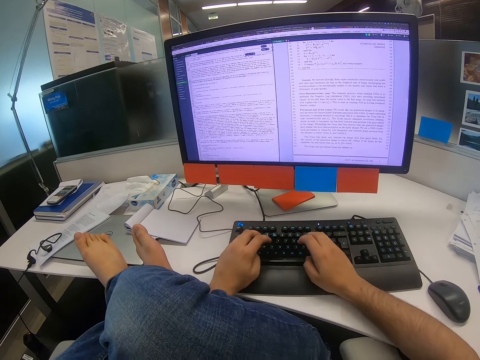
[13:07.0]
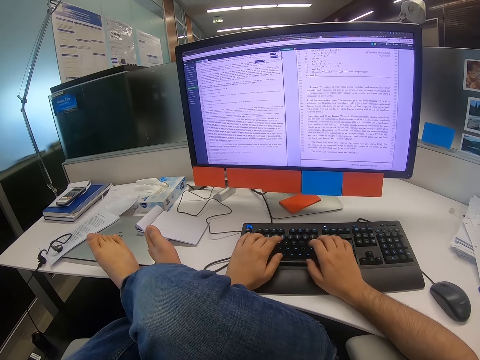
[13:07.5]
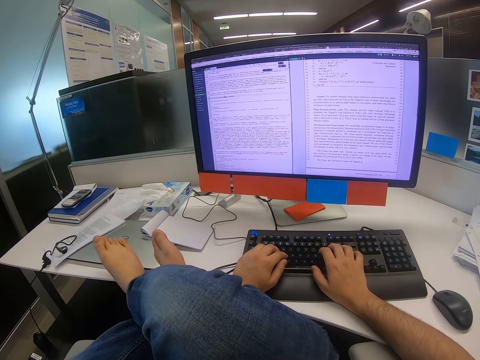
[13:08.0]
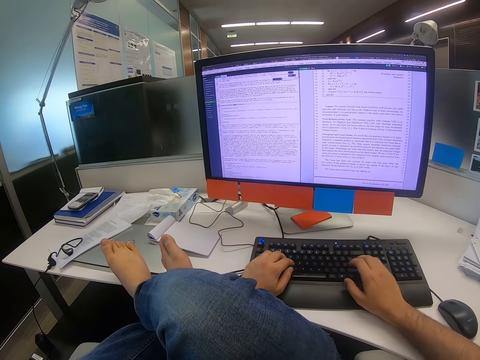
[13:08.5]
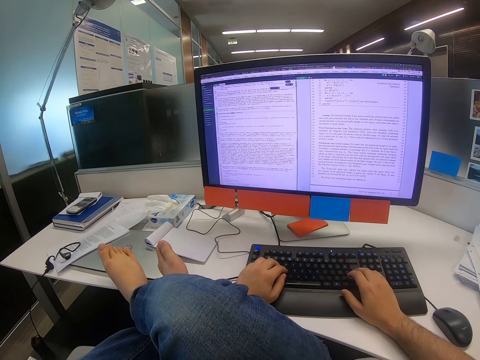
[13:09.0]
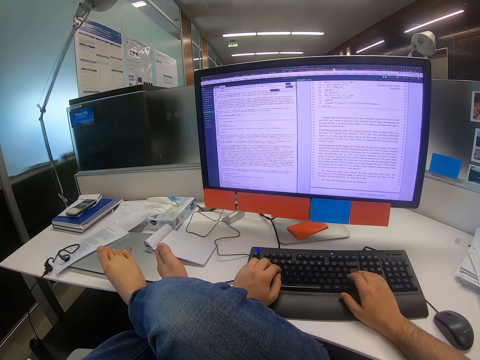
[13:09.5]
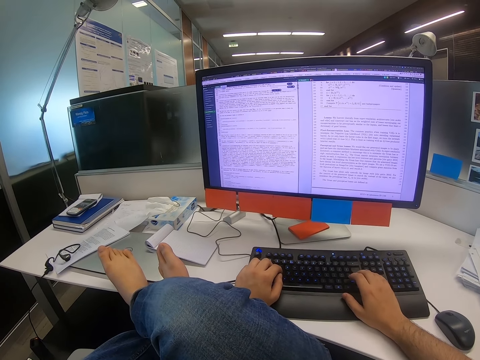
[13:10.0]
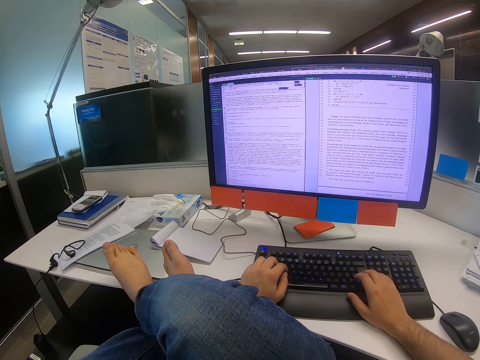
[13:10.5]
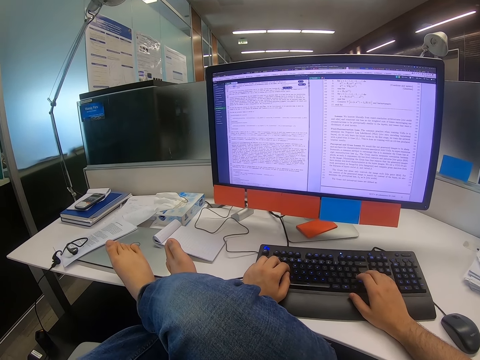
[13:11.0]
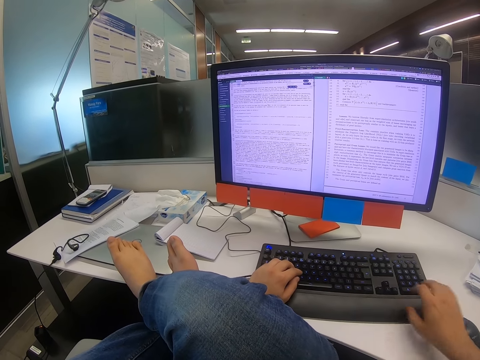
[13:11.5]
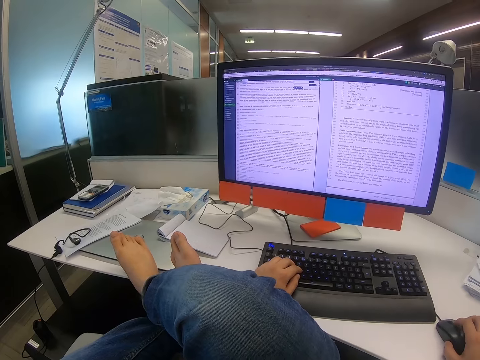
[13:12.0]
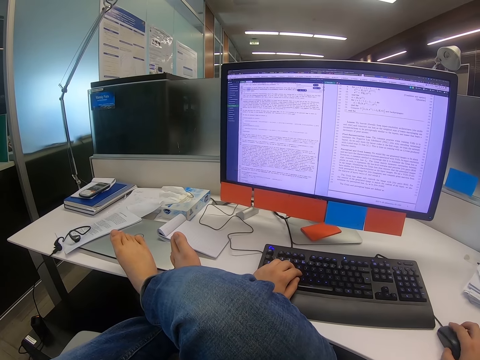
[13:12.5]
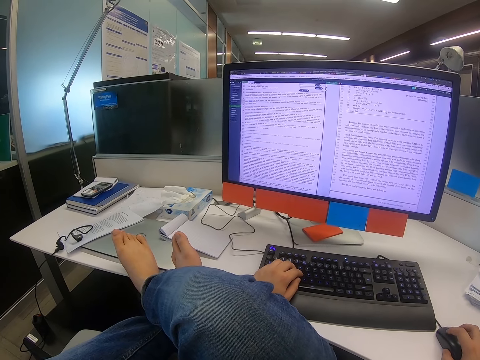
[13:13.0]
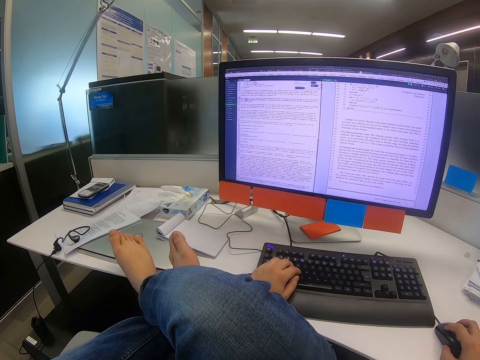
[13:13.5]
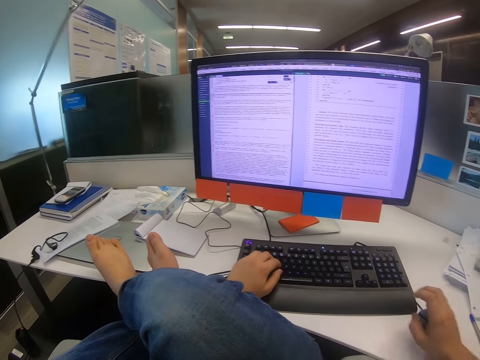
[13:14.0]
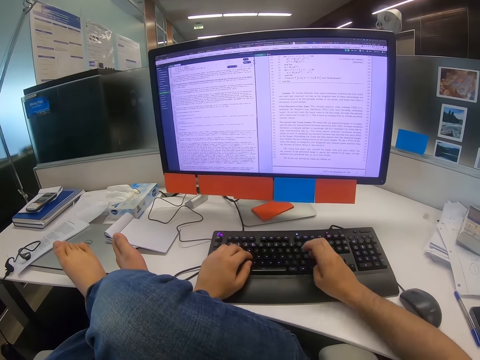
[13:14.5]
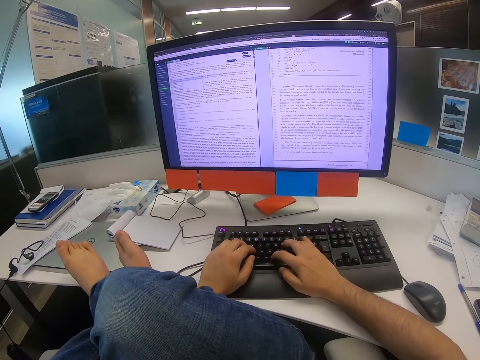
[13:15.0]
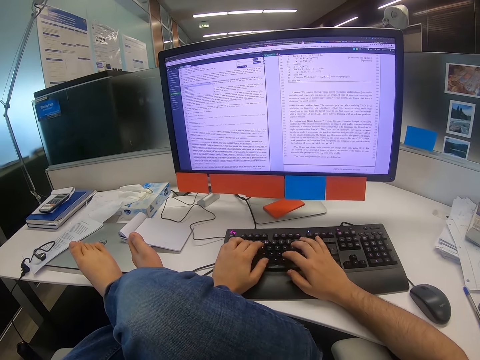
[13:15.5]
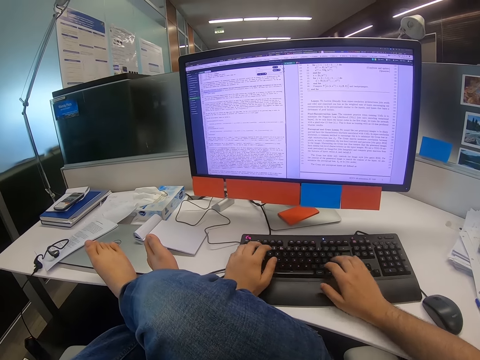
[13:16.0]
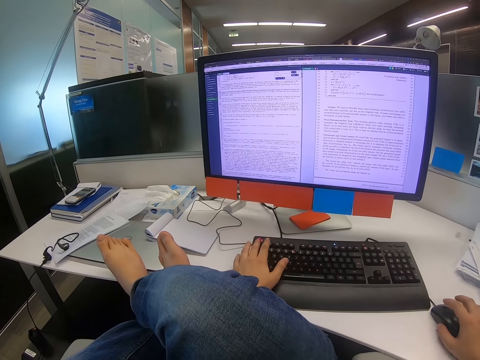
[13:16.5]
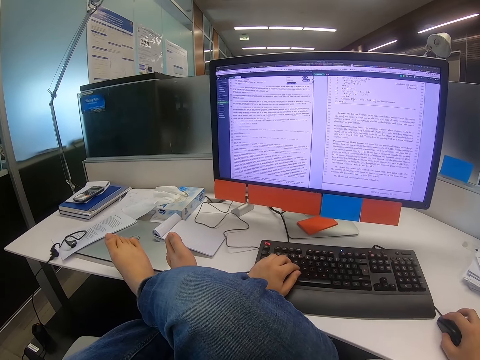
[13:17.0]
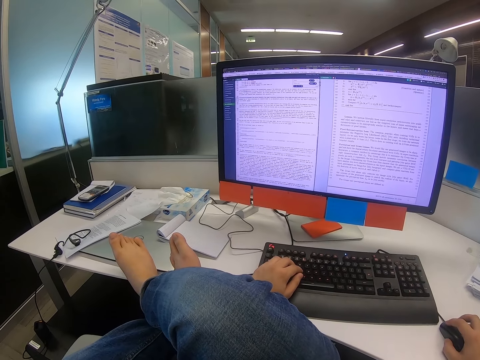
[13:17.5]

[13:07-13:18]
The camera wearer types on the keyboard. They move the mouse with the right hand. They type on the keyboard. They move the mouse with the right hand.

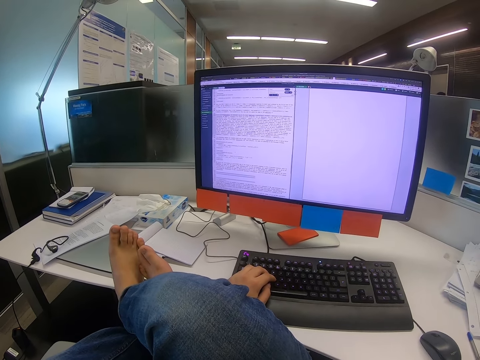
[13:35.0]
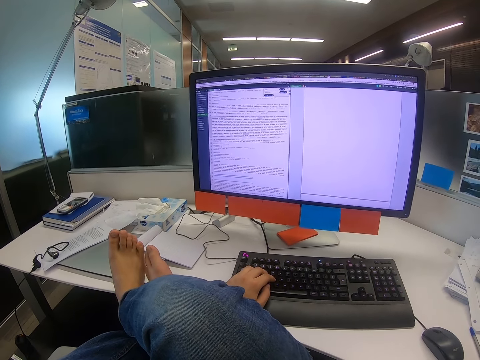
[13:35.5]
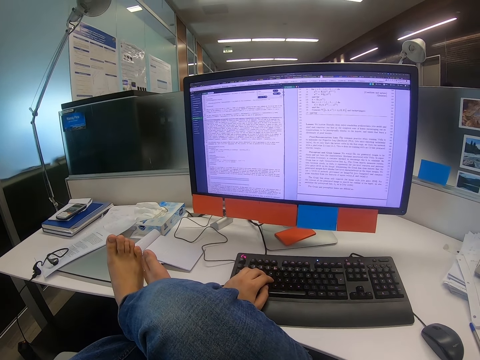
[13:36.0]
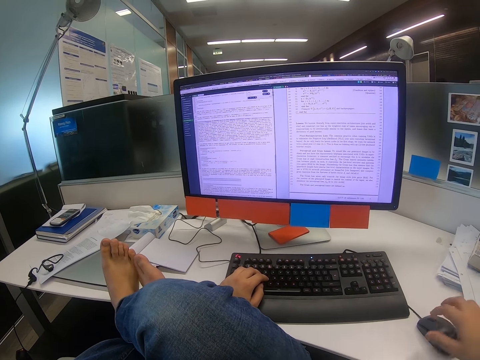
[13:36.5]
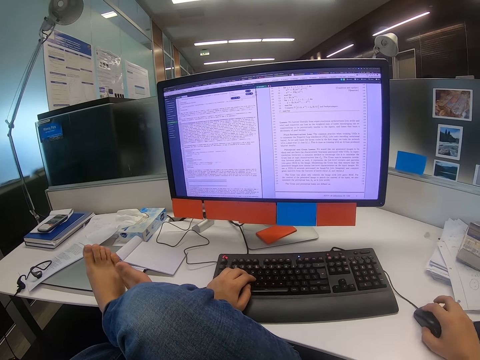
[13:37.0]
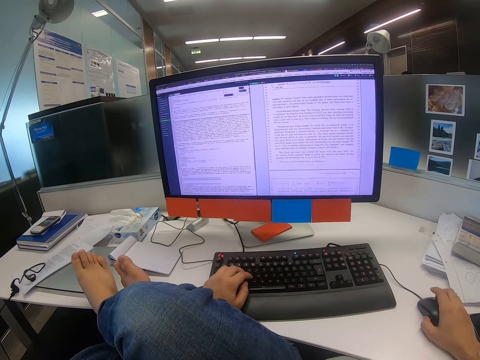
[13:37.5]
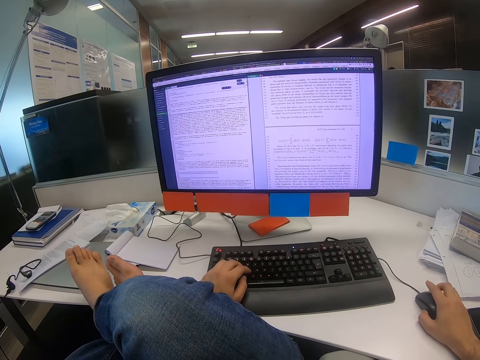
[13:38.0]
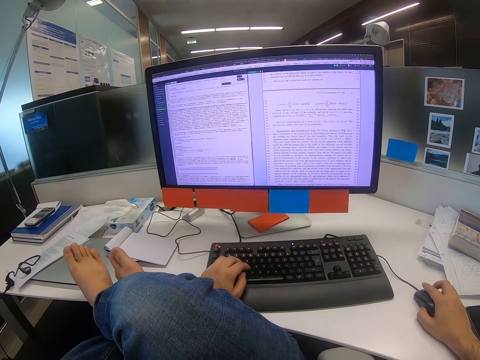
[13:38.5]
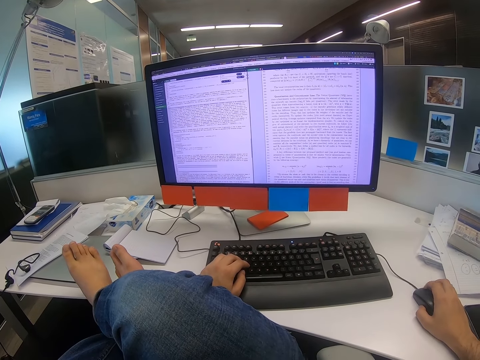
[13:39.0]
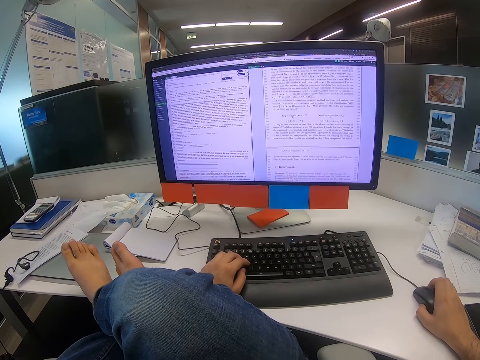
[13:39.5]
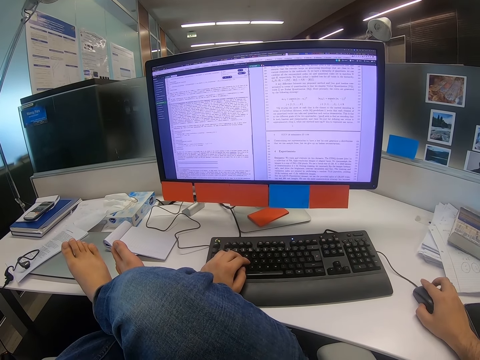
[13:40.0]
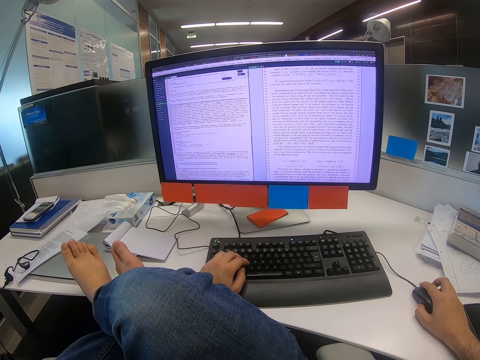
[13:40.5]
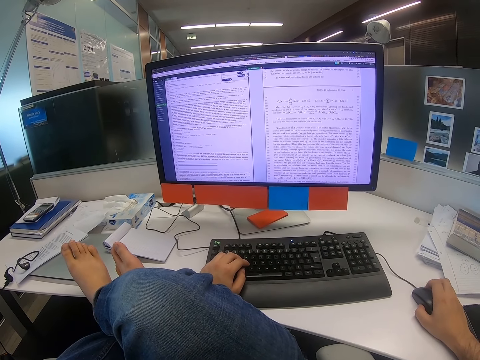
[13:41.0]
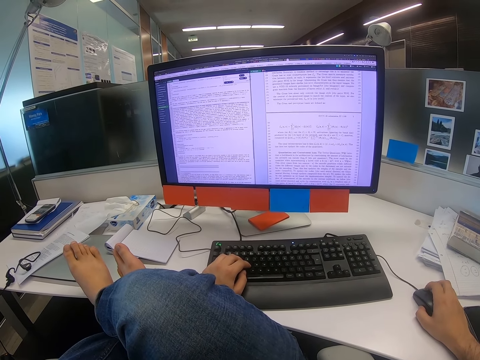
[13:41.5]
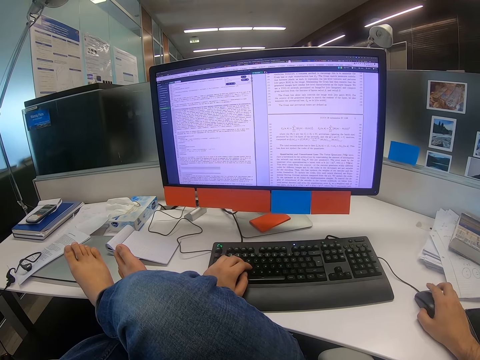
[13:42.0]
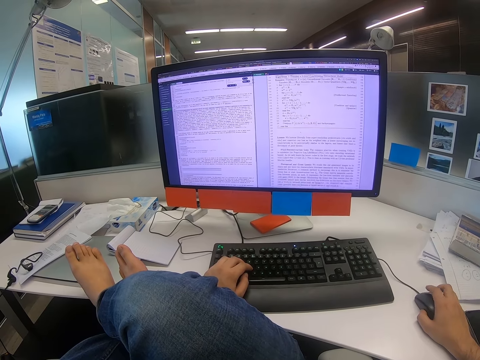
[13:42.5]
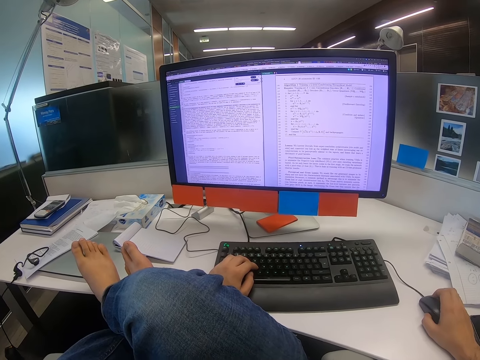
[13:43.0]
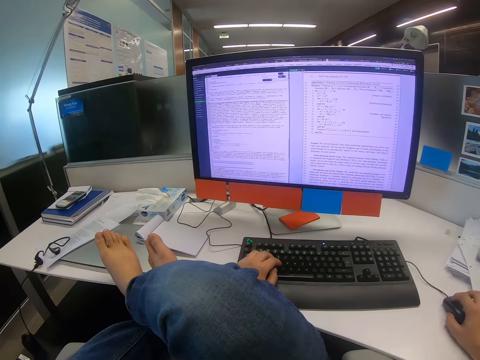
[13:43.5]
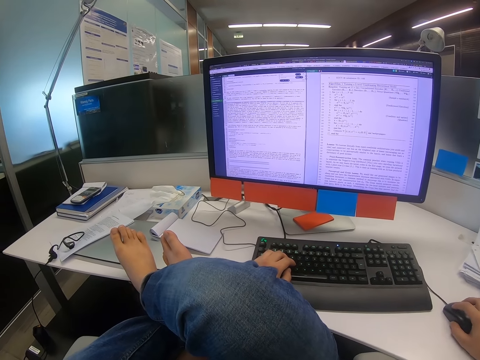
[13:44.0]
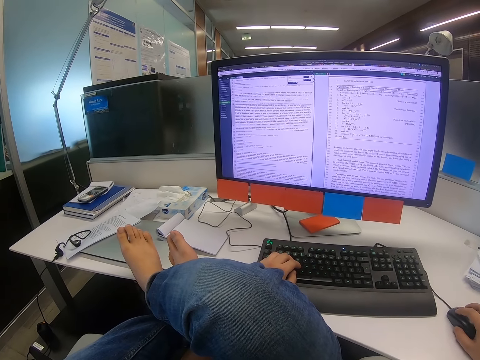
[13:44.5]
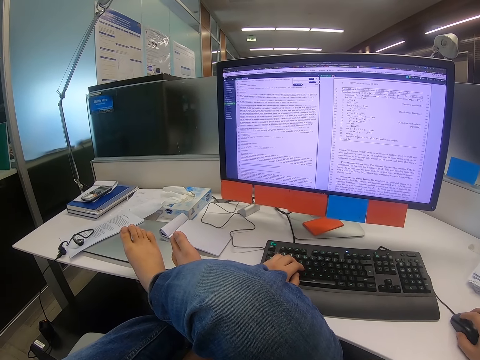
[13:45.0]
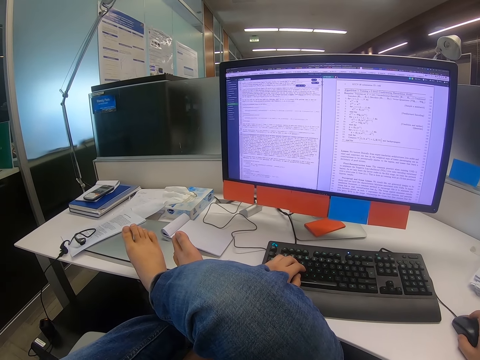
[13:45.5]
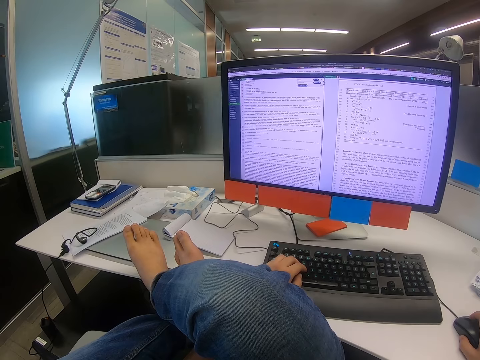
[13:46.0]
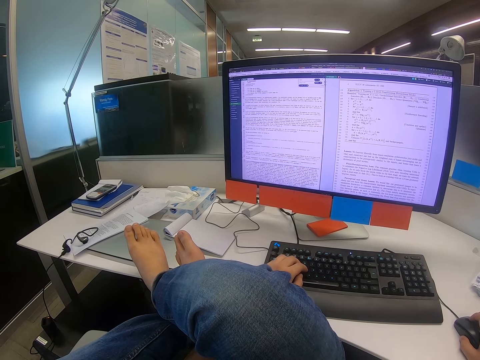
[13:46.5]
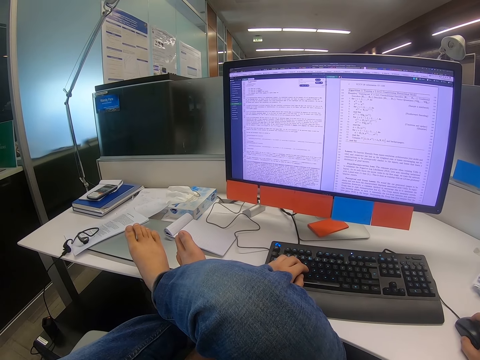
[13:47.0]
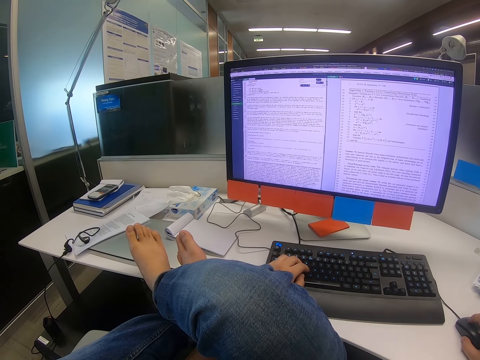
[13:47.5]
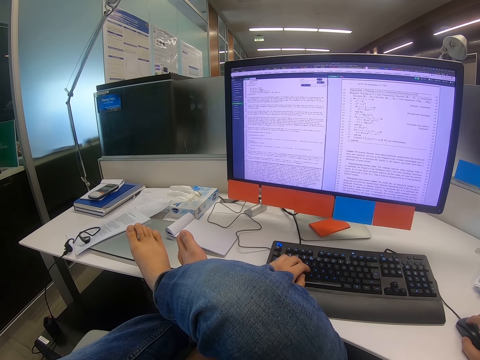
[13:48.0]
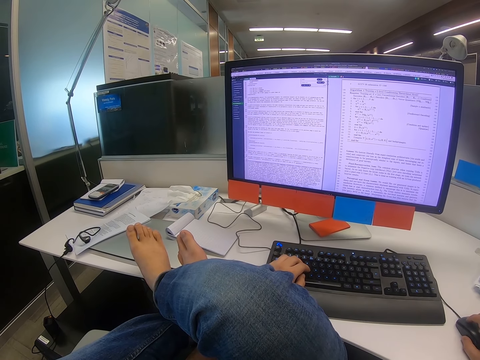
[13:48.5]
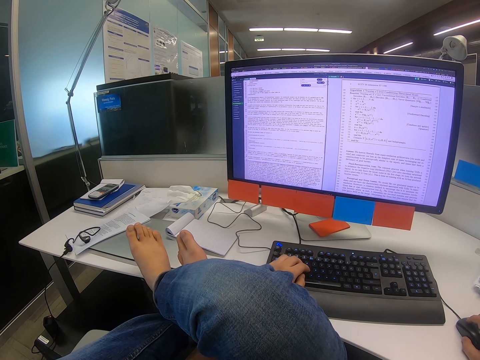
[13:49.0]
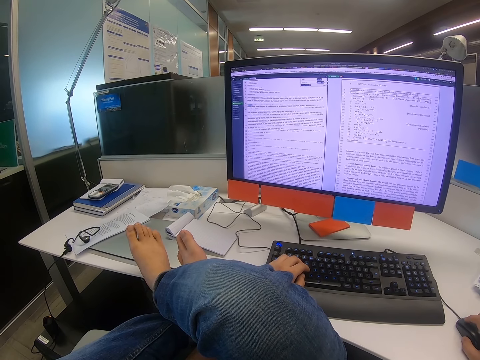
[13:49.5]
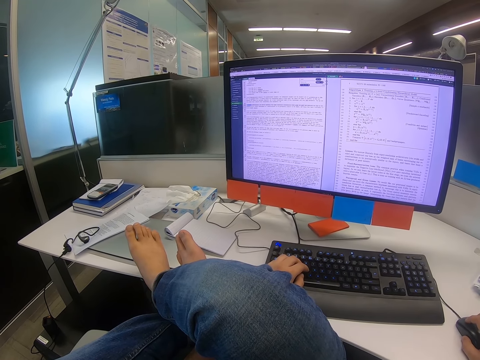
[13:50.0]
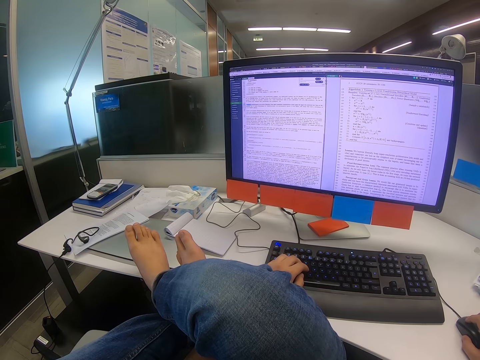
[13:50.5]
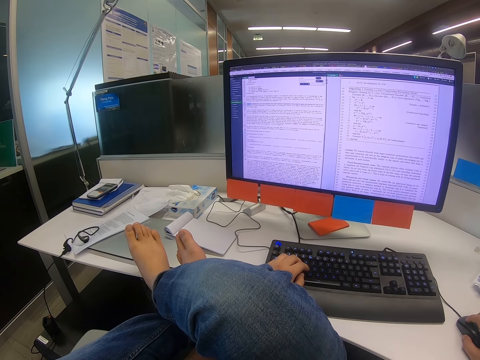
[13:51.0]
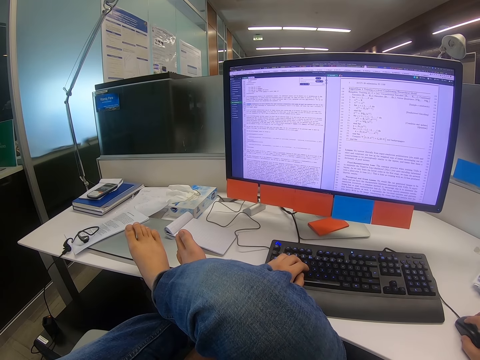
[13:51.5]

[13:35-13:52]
The camera wearer moves the mouse with the right hand. They scroll on the mouse with the right hand.
